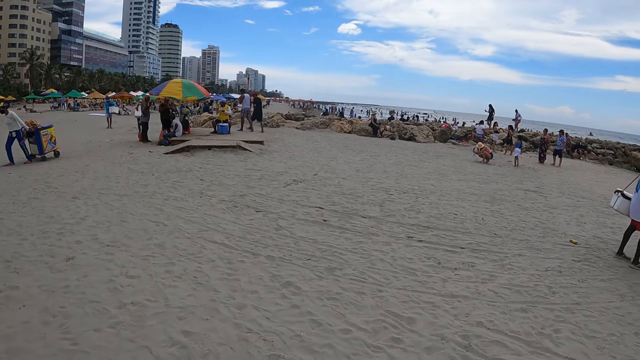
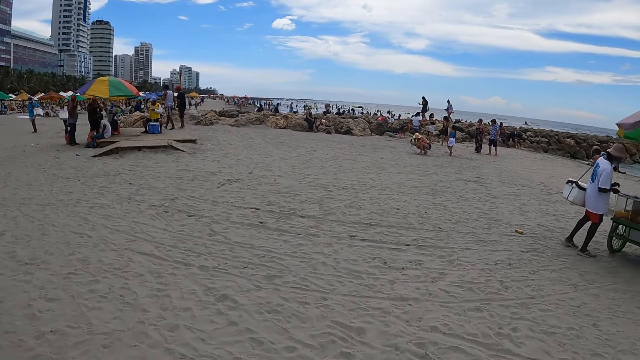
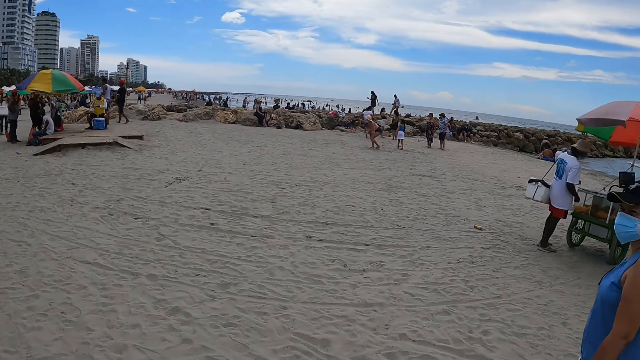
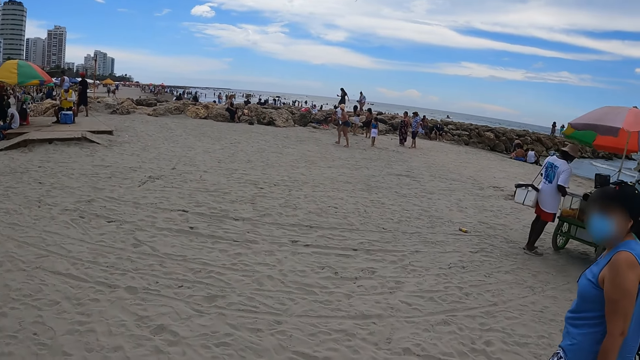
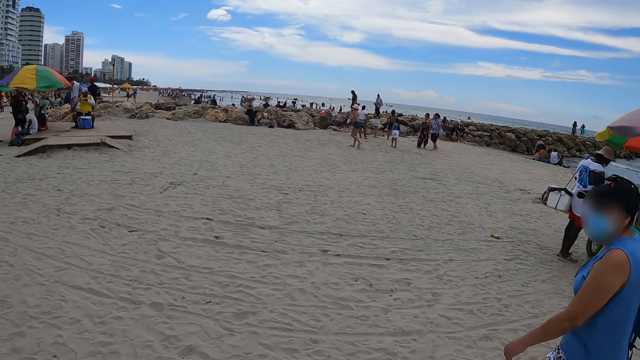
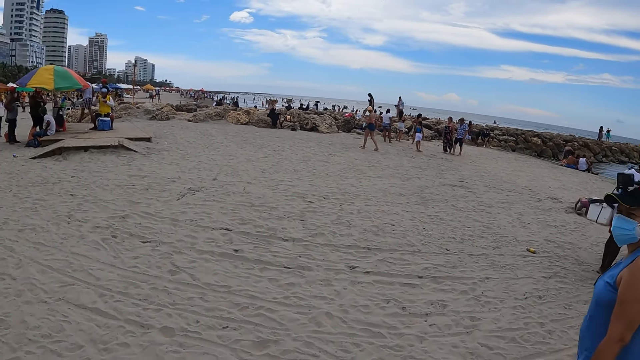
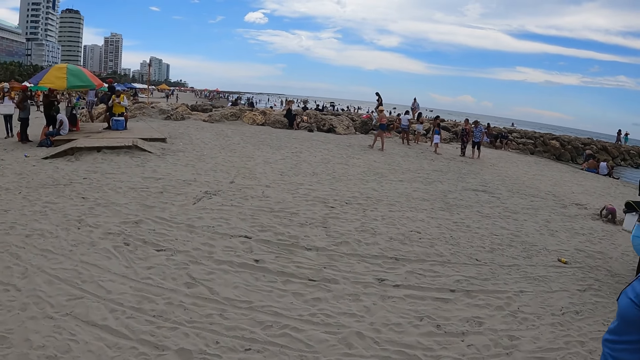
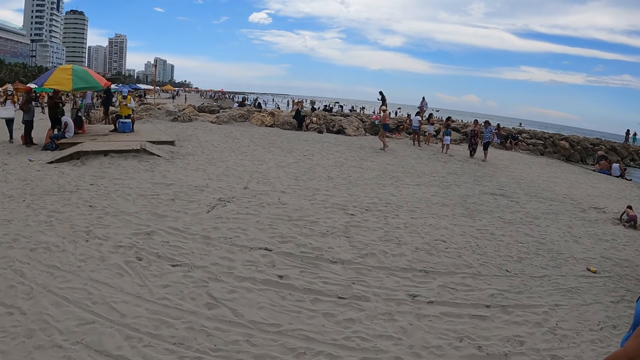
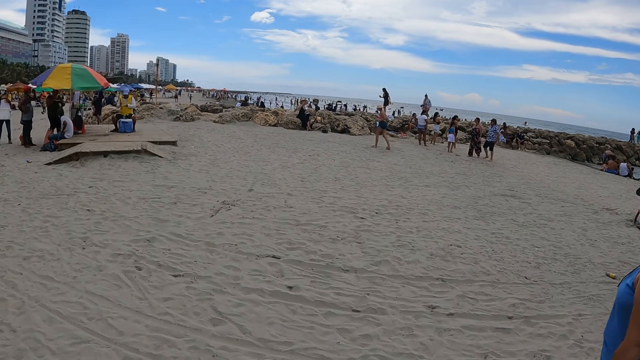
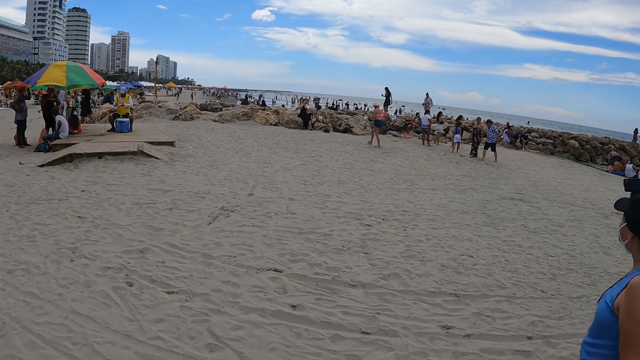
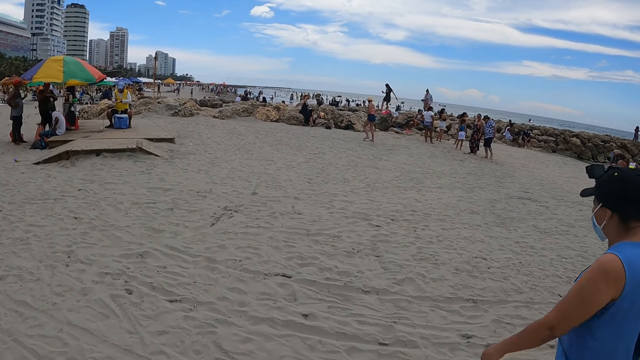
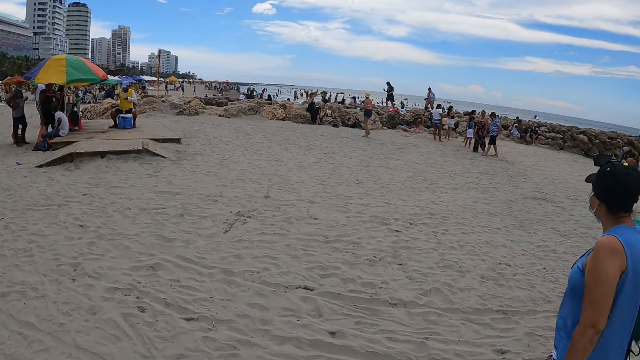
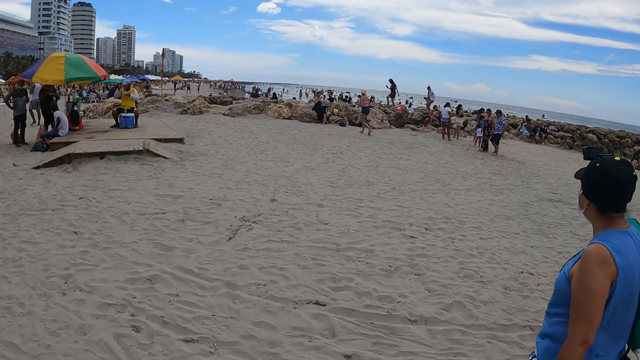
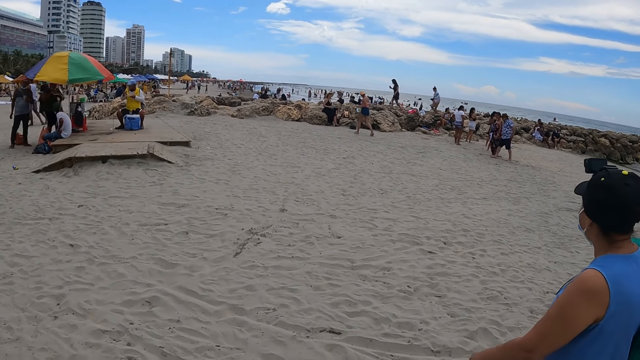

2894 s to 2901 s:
The camera wearer engages a woman.

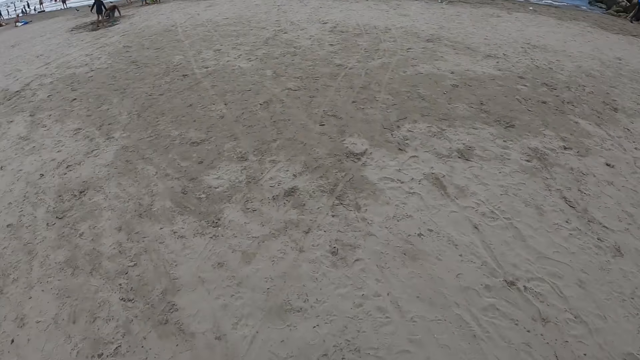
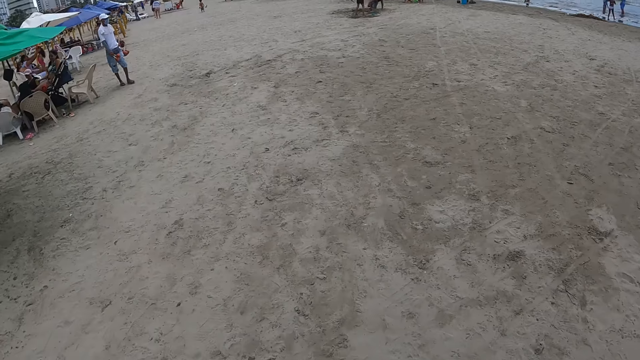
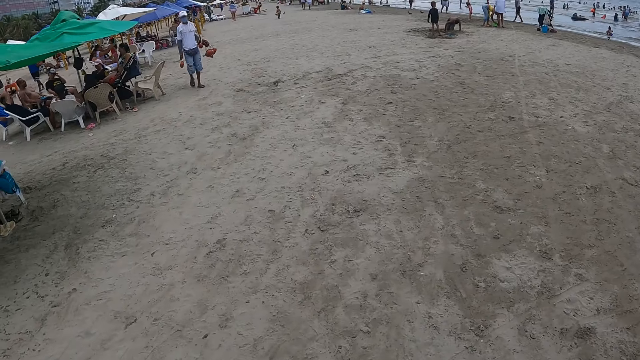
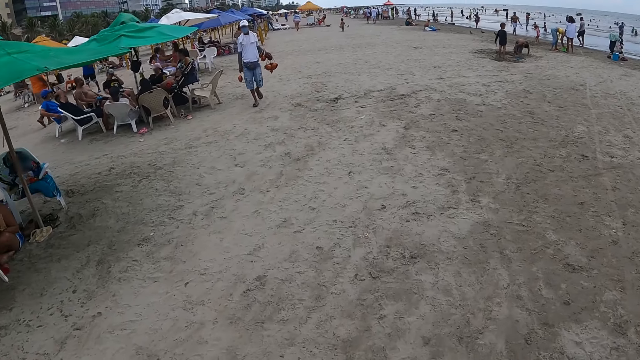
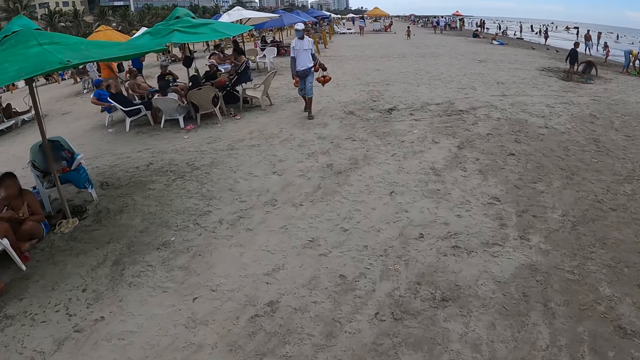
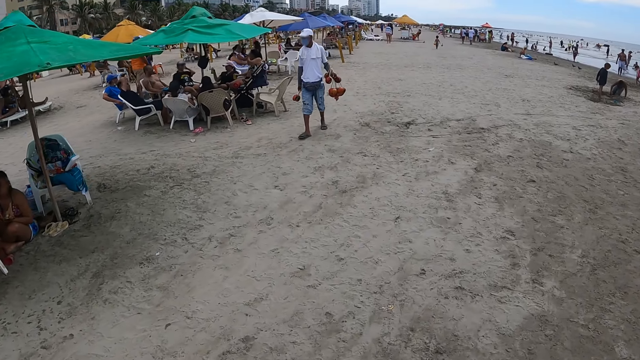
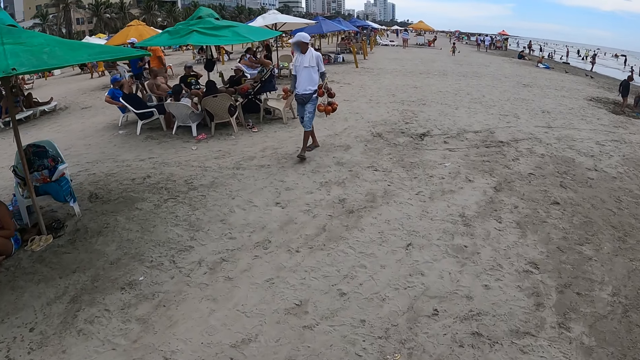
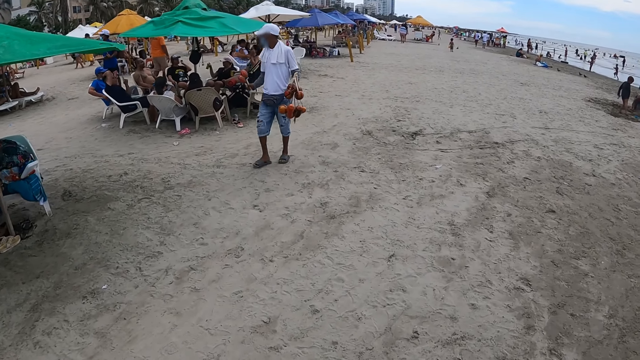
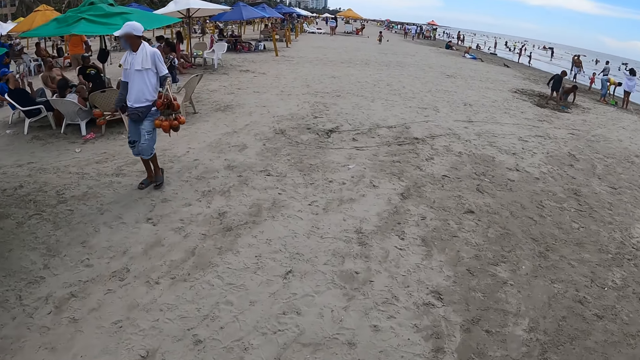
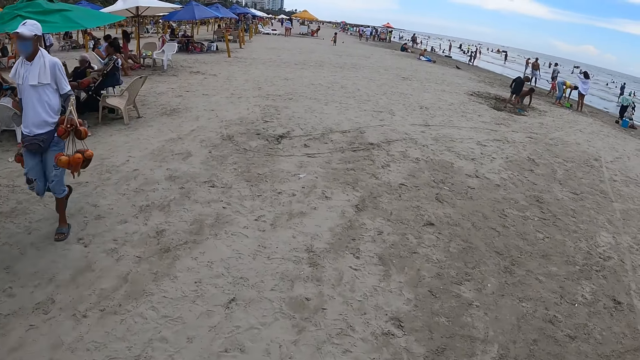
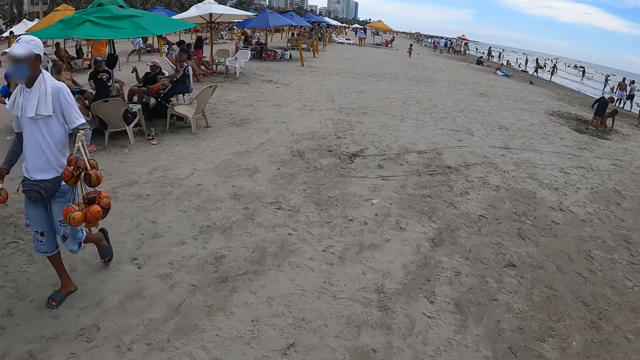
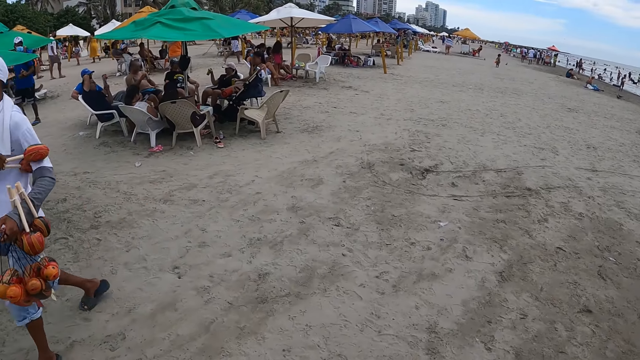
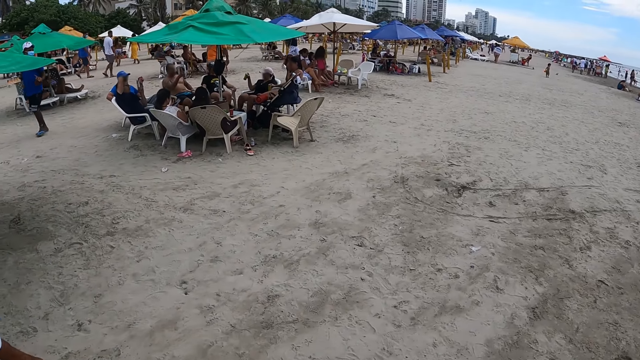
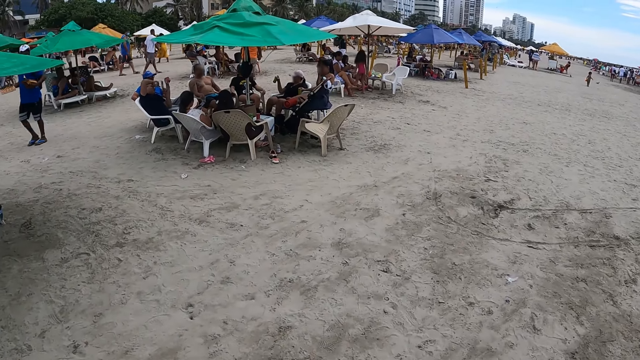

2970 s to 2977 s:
A person walks on the sand beach.

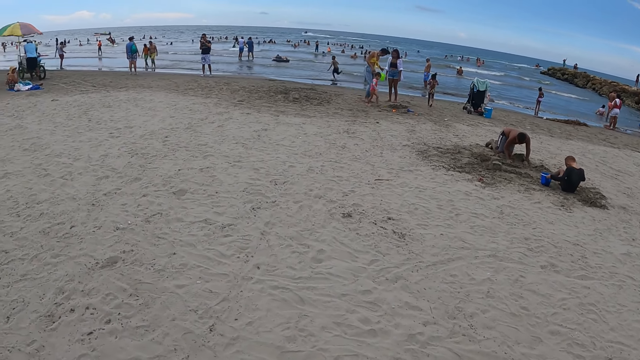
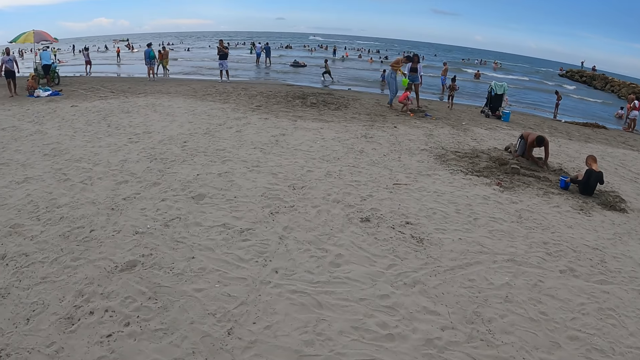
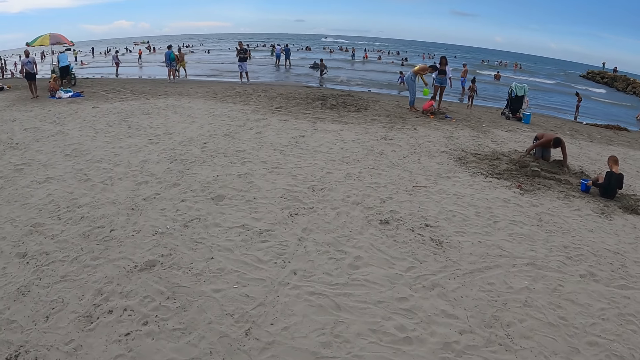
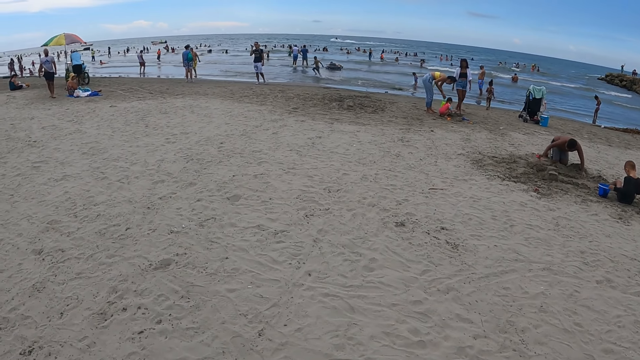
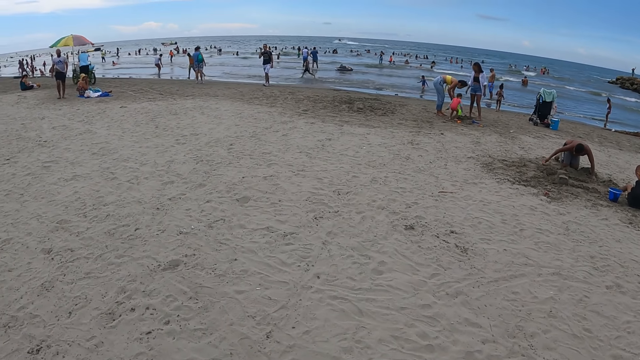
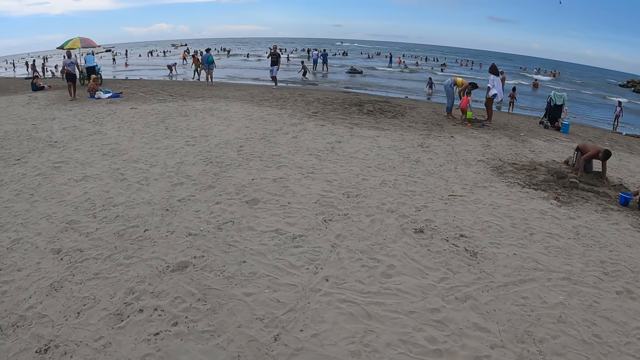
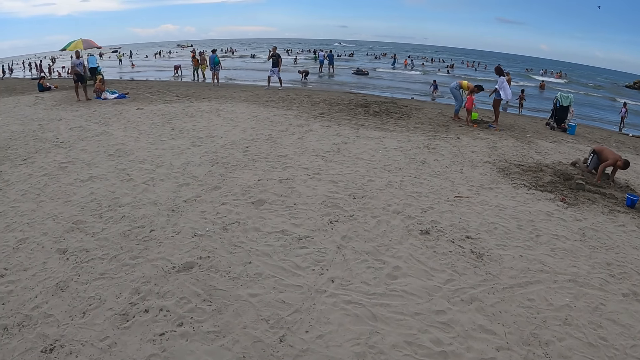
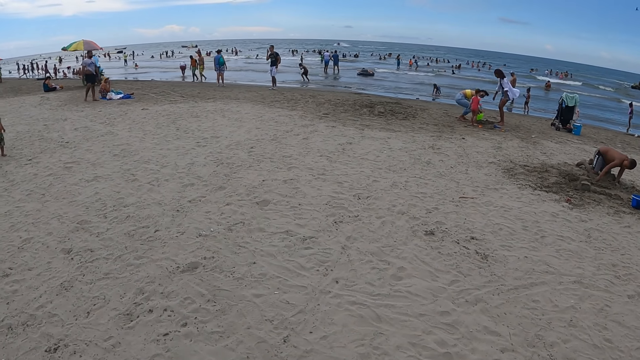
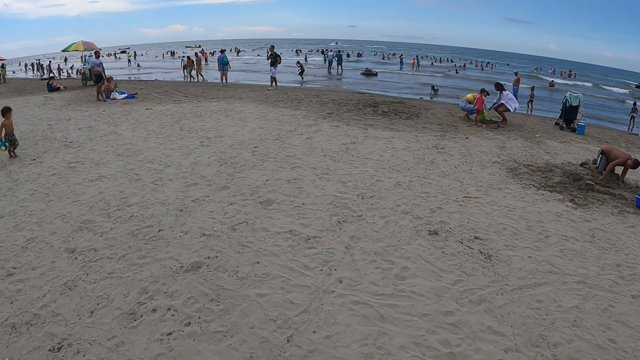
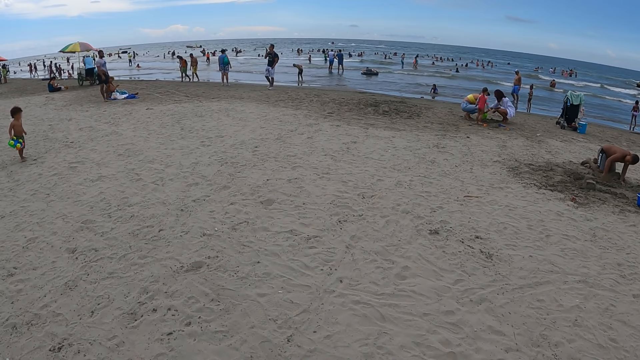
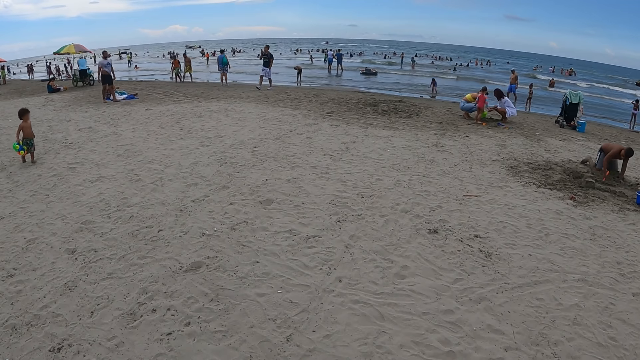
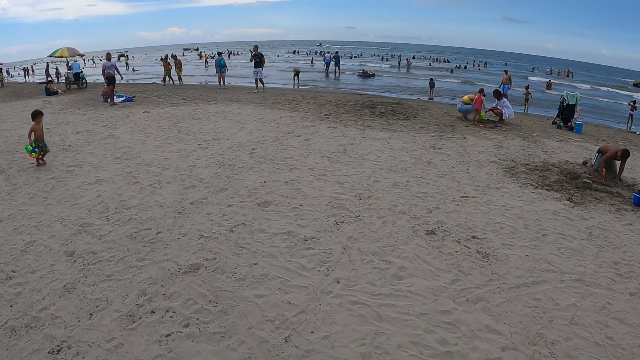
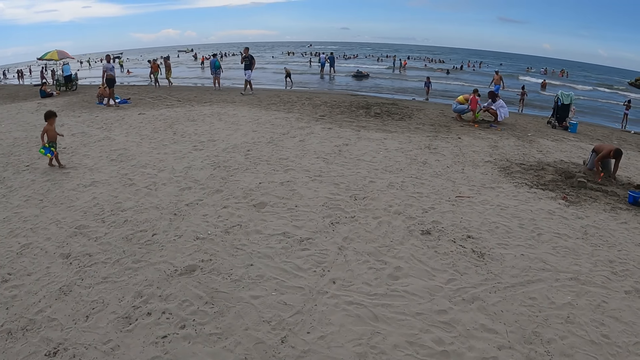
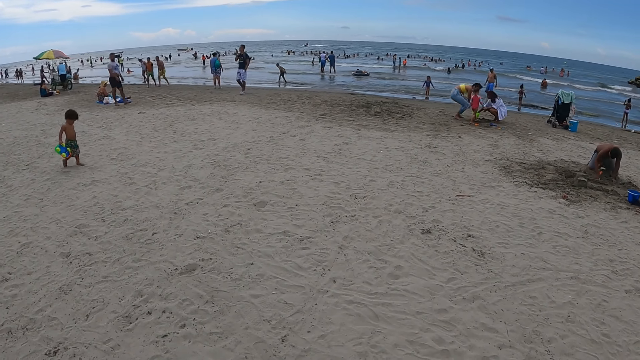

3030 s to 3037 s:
The camera wearer looks around the beach.
